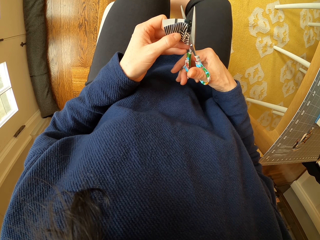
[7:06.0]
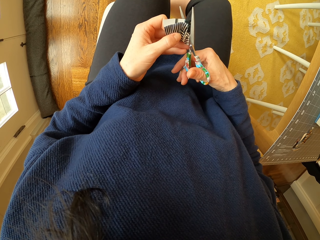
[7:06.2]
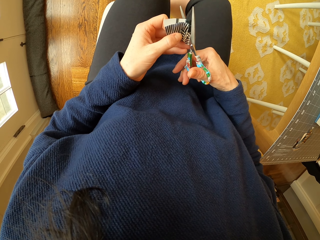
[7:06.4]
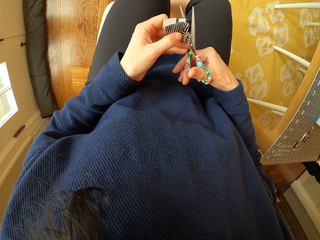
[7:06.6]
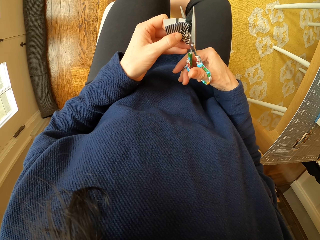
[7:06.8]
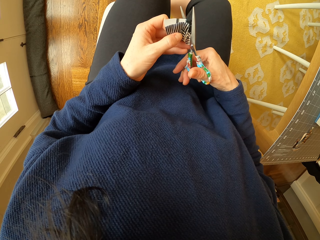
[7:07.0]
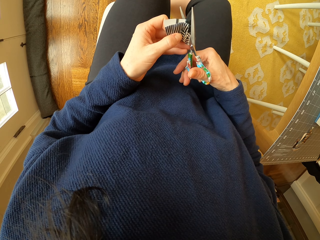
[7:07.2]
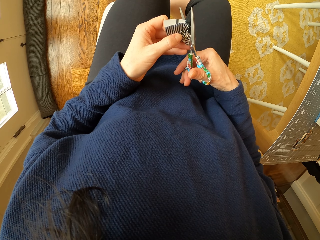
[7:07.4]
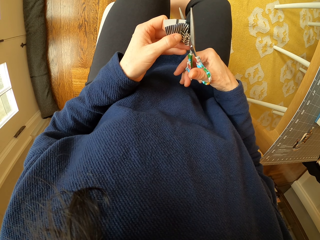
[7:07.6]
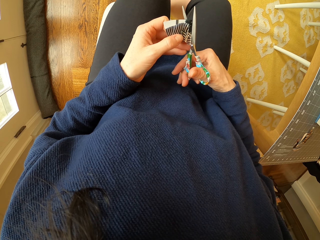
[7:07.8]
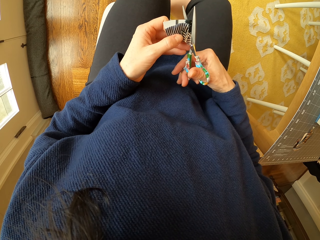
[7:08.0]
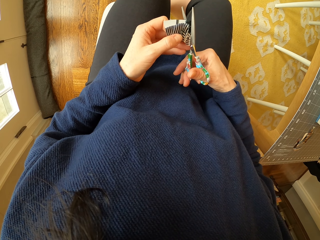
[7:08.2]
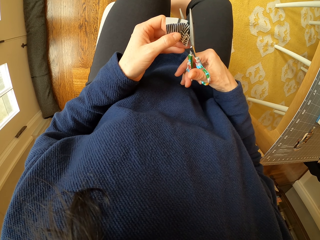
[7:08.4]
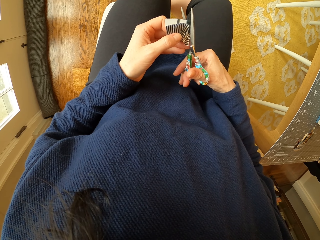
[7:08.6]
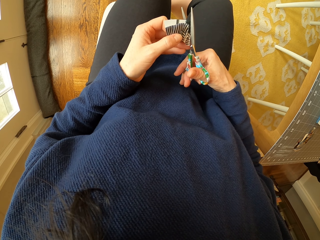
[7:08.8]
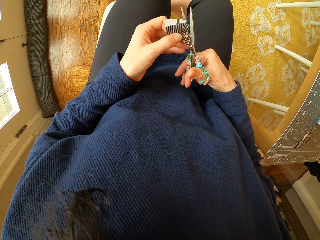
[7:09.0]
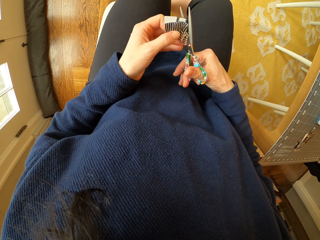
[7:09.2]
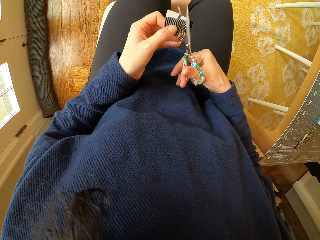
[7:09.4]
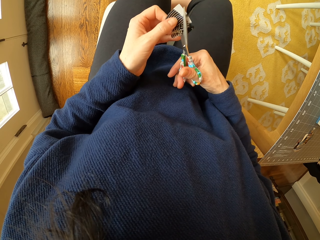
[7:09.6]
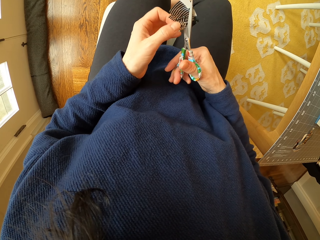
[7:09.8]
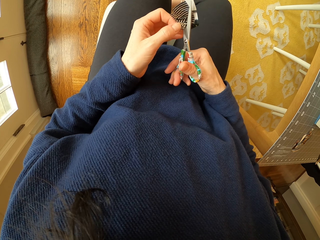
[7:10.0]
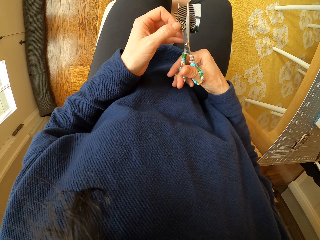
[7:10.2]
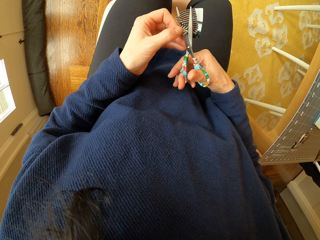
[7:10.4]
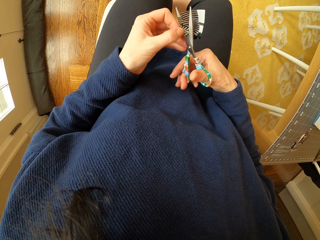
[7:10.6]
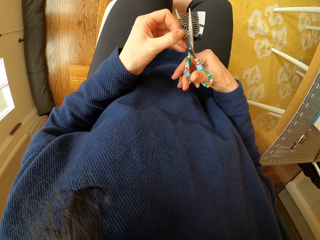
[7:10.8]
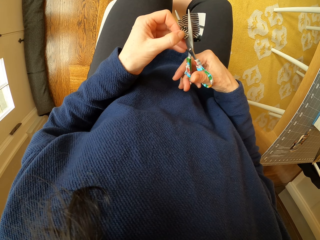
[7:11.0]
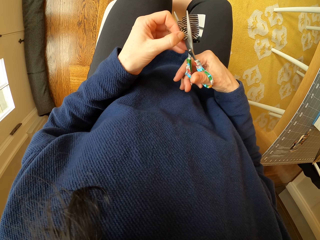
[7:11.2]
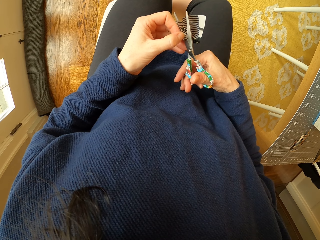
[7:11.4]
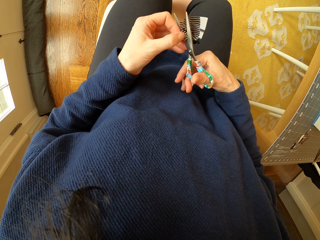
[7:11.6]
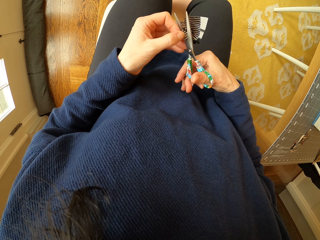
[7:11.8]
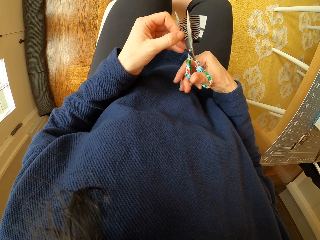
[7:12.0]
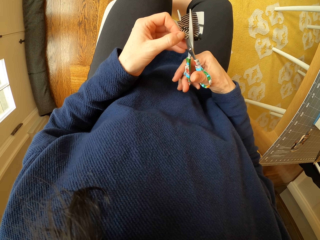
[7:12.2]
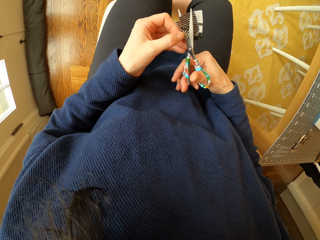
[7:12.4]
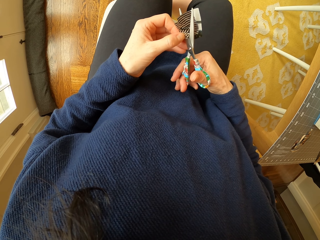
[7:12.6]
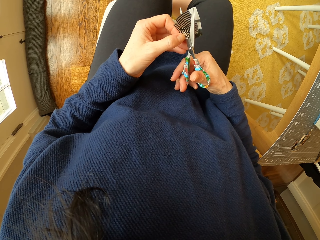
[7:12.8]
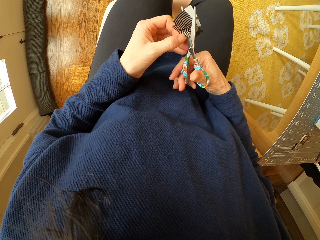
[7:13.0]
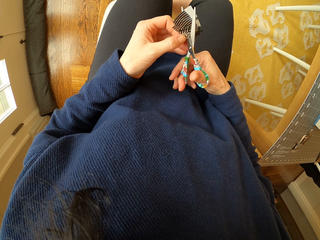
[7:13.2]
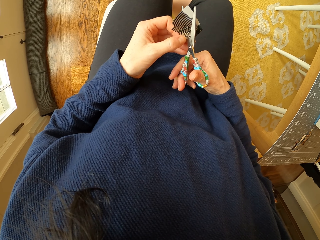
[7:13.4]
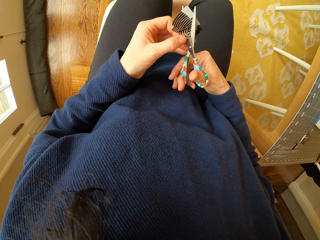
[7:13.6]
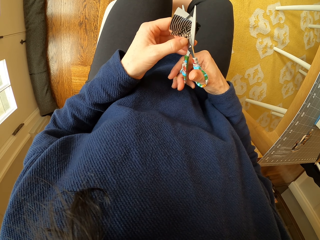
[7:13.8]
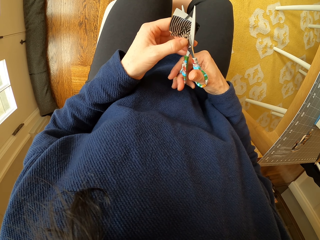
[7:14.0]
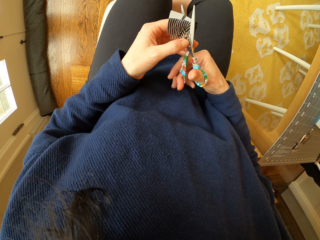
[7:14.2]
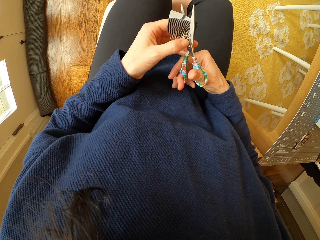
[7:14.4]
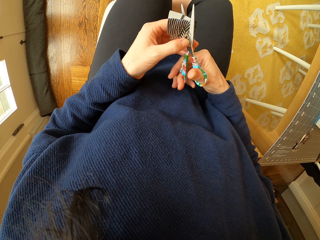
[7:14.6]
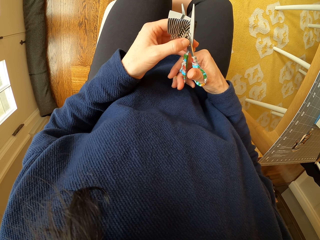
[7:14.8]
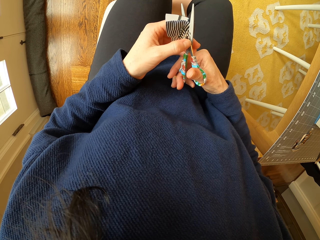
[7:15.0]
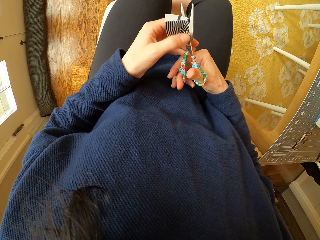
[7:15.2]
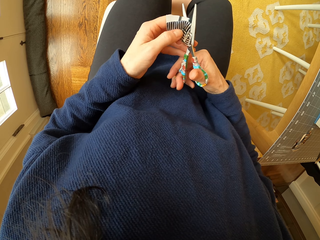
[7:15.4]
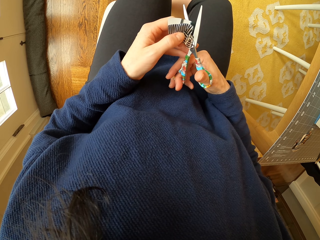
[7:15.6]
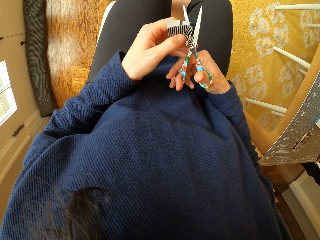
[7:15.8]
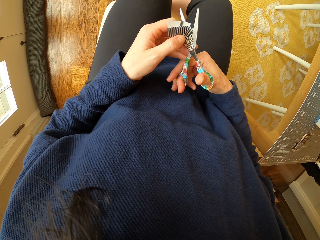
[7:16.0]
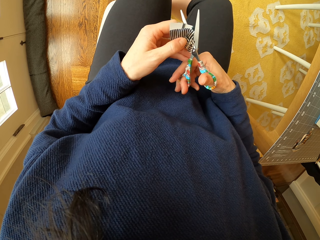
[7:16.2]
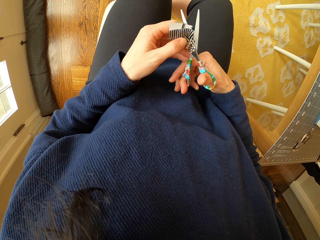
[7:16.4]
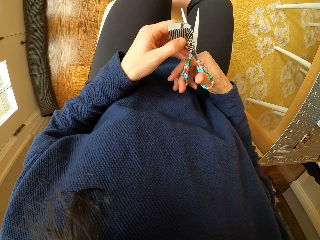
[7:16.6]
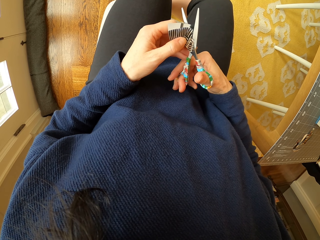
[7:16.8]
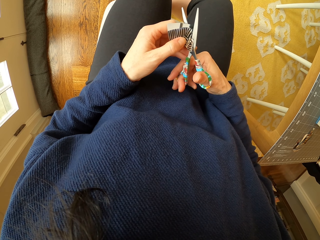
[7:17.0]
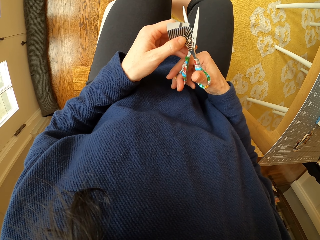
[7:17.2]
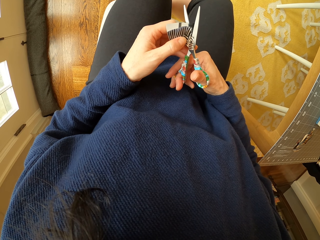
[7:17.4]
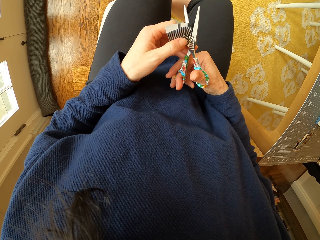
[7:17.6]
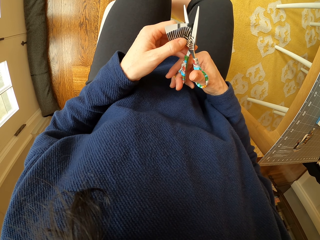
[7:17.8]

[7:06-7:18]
The camera wearer adjusts the piece of paper. They cut the piece of paper with the scissor.

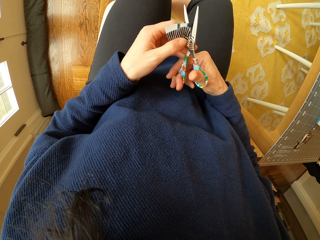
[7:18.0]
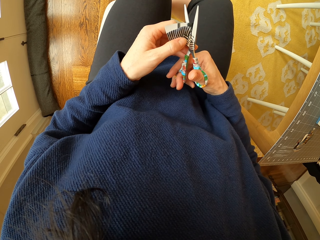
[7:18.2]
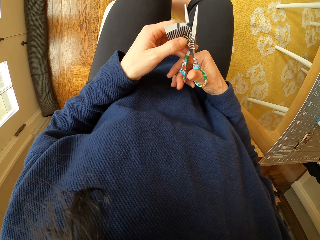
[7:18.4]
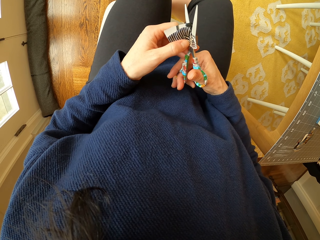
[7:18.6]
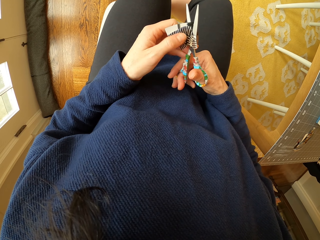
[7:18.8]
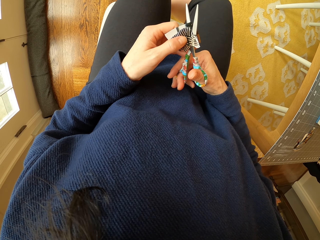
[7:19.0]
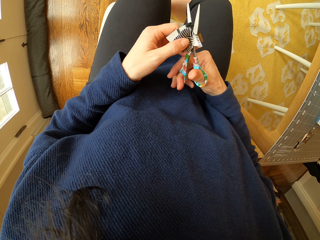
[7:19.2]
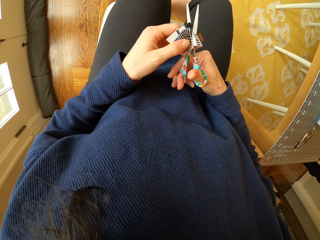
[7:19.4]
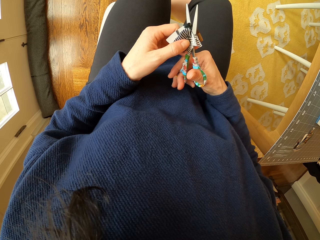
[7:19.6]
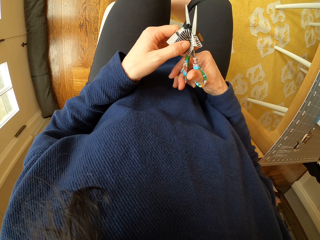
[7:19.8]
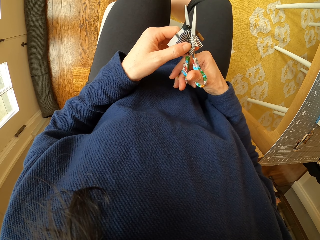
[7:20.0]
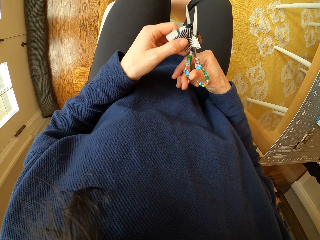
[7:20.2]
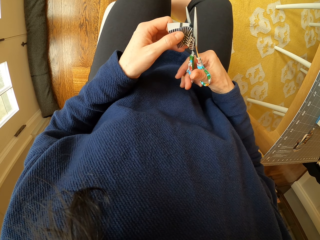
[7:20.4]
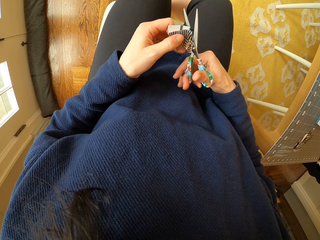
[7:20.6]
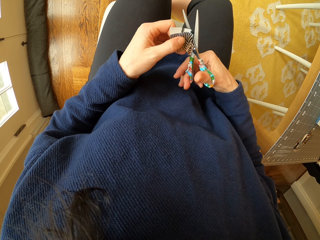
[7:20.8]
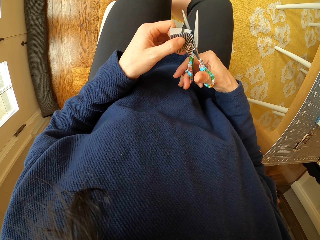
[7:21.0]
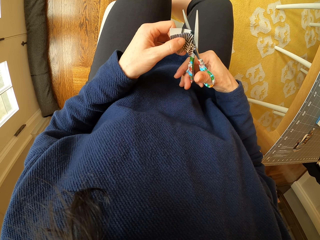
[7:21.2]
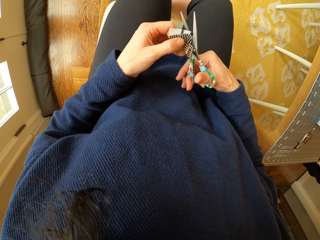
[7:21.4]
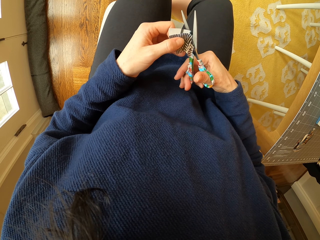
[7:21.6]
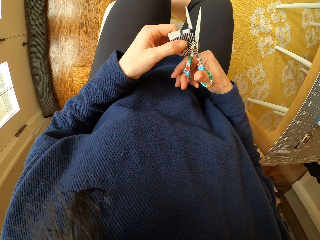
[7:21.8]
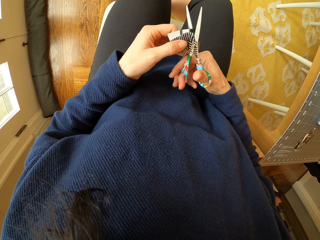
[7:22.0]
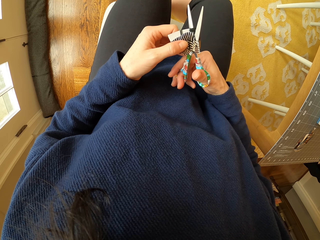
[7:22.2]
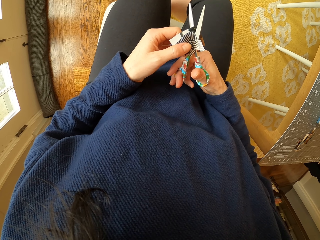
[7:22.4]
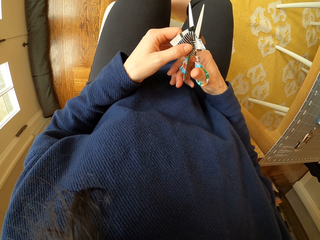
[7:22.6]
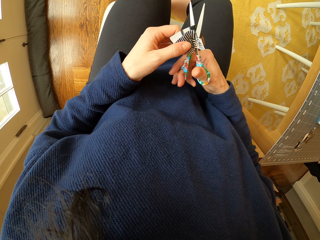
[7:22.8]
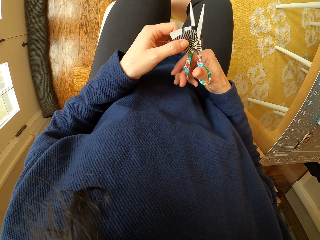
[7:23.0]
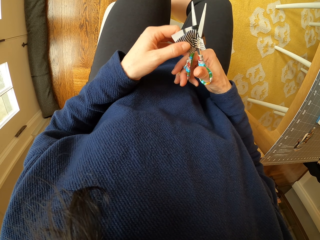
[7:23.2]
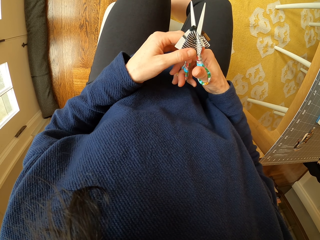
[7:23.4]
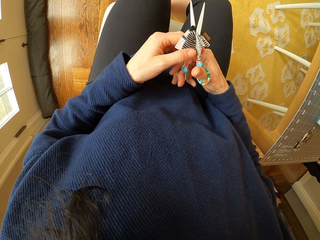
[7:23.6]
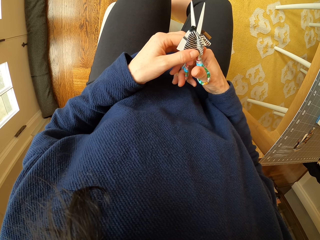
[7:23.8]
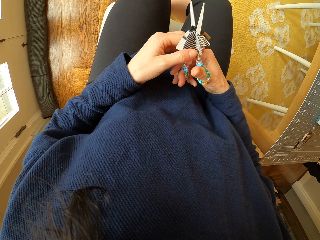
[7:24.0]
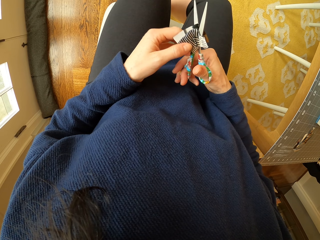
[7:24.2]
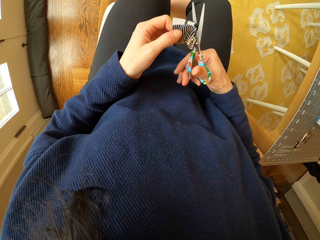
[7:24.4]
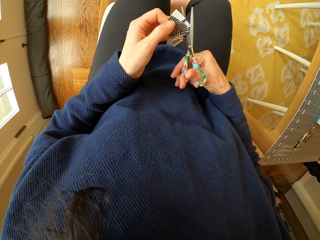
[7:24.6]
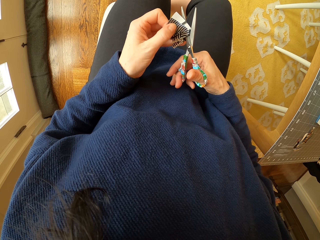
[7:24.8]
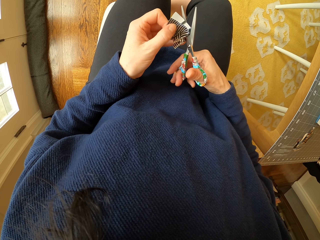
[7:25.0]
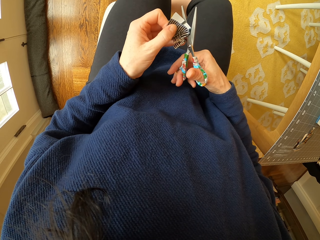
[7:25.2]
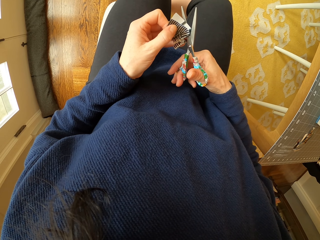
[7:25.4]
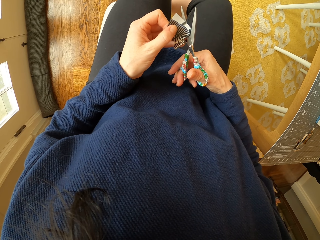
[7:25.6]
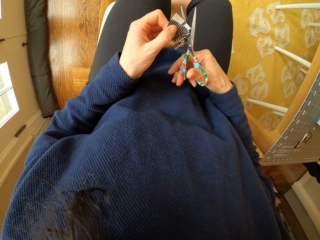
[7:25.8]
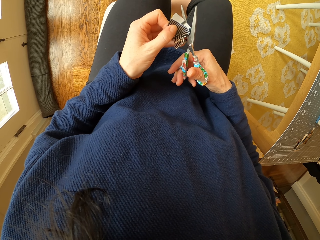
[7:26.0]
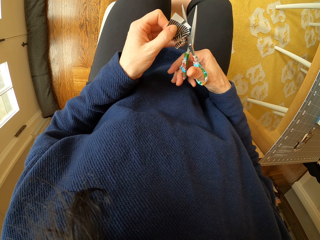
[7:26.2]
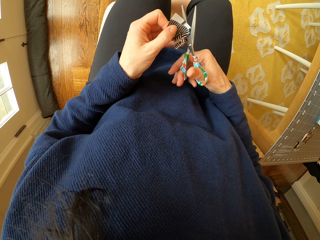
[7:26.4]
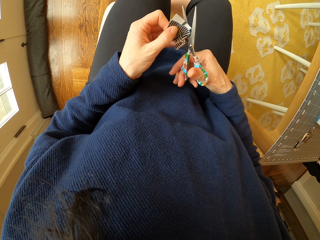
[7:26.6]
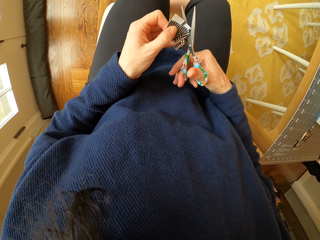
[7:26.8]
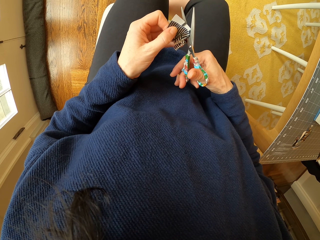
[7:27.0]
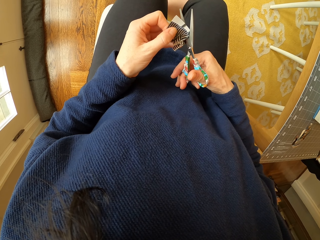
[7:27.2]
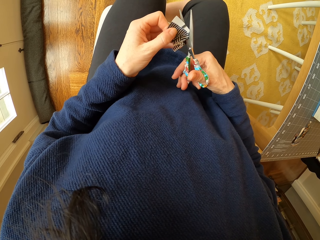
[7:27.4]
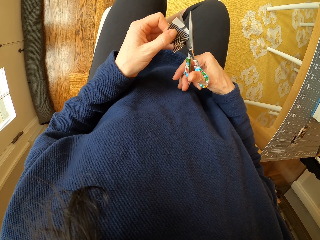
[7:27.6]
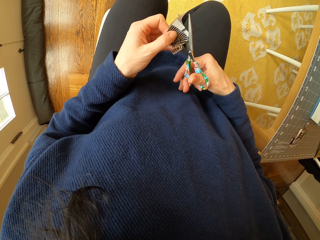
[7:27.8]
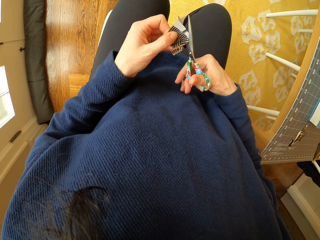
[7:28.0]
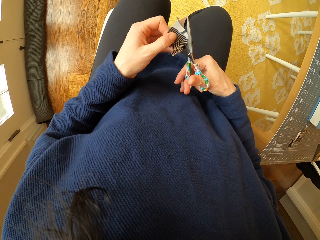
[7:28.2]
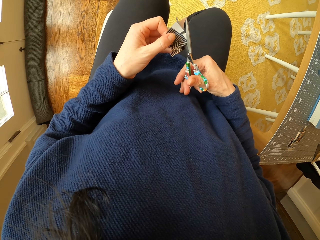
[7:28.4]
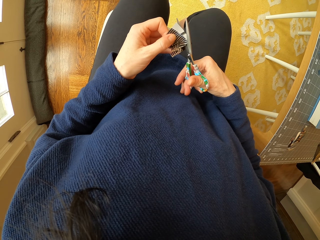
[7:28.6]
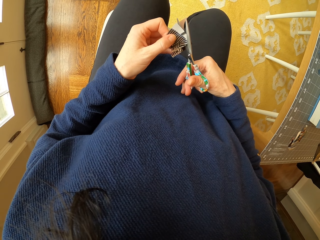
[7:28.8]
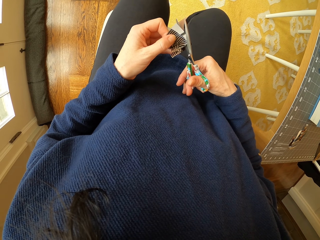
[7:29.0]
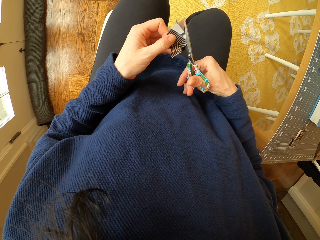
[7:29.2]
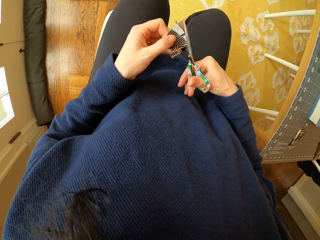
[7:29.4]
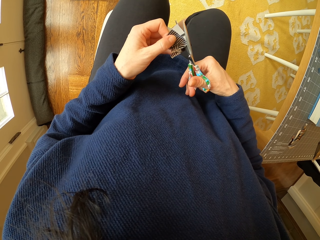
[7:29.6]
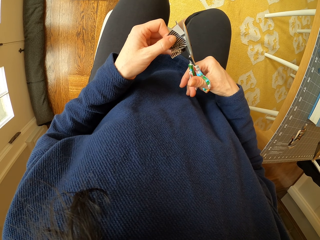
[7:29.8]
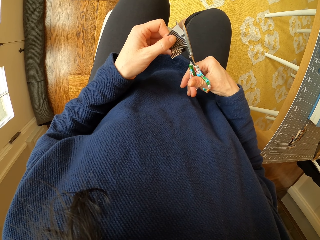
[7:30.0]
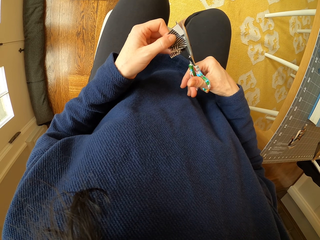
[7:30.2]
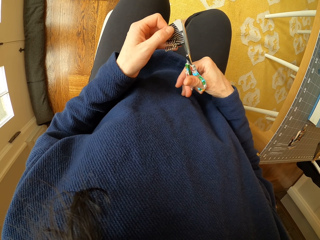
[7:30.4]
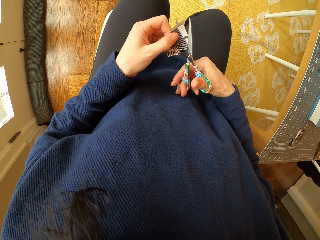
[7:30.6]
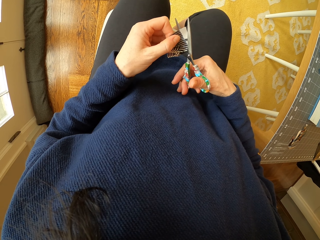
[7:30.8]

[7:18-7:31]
The camera wearer adjusts the piece of paper. They cut the piece of paper with the scissor.
